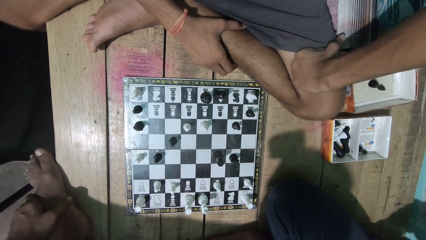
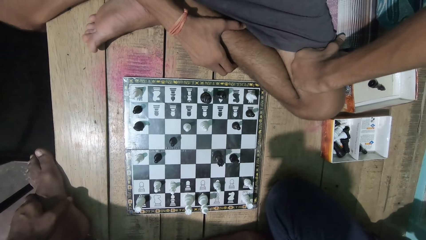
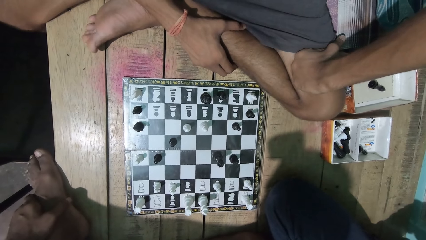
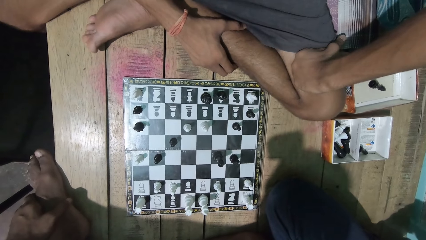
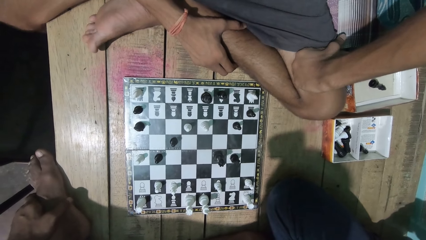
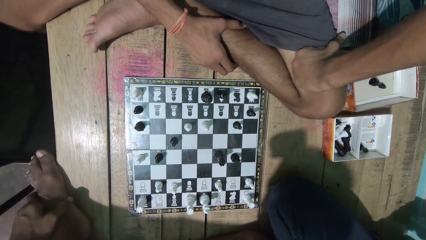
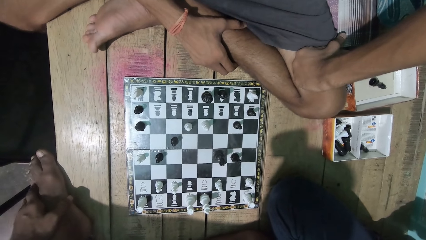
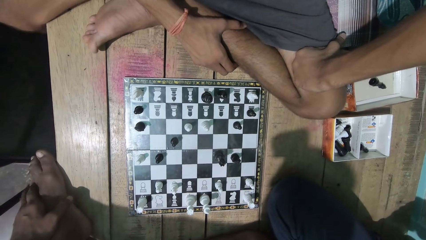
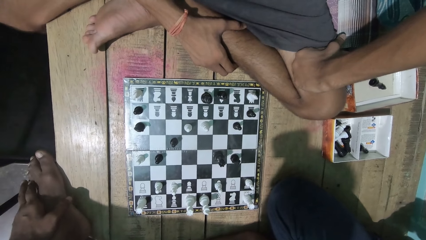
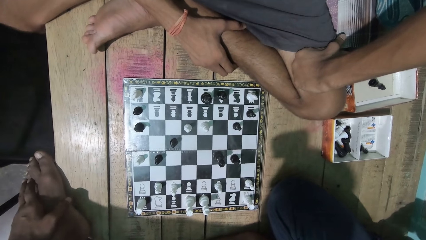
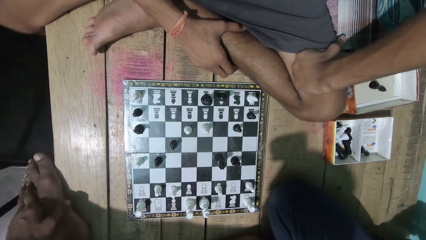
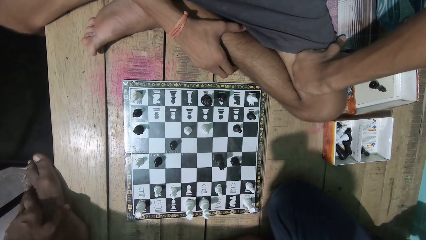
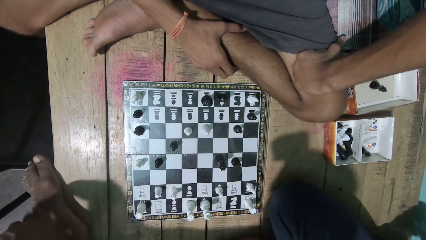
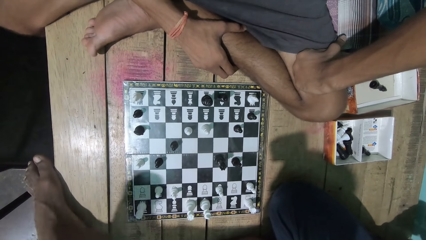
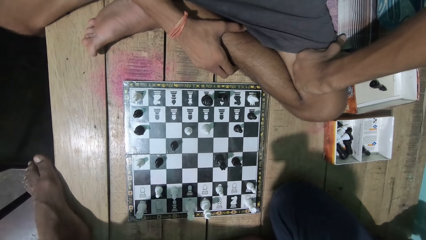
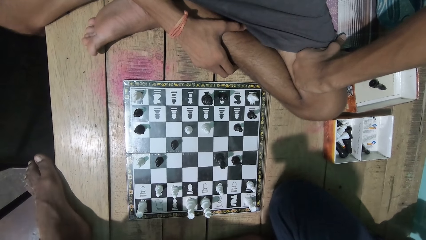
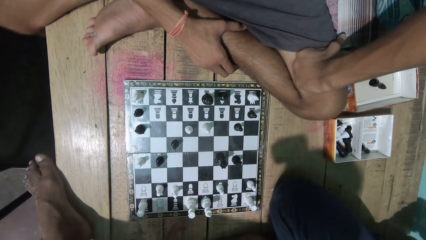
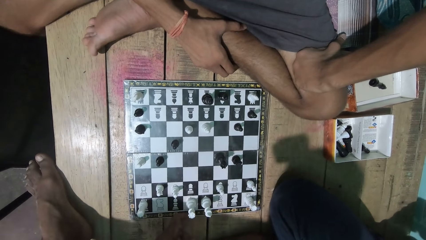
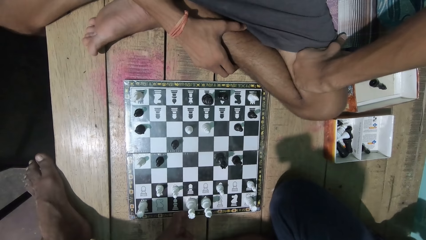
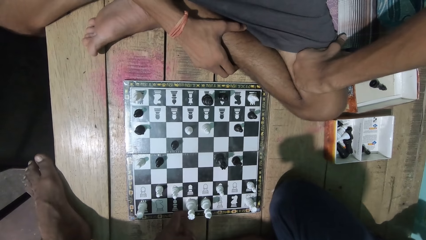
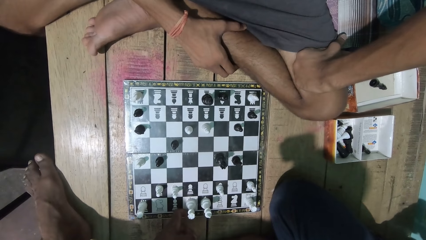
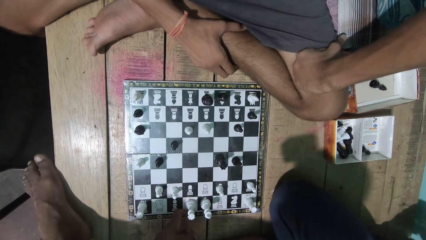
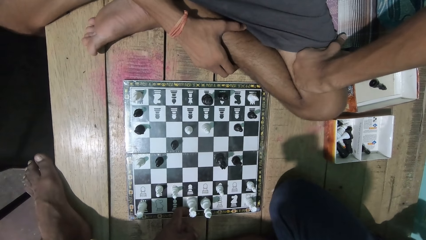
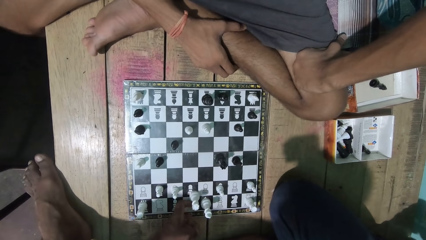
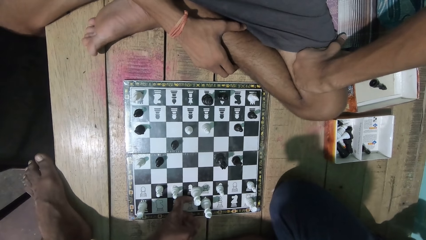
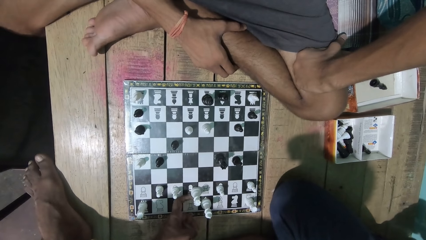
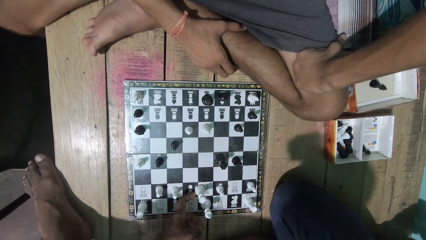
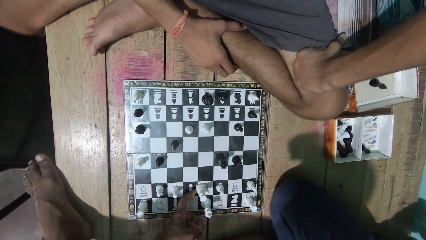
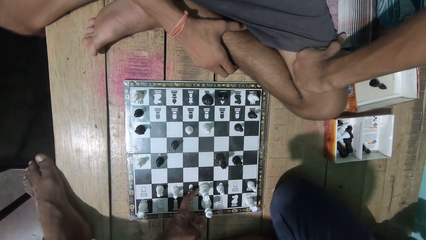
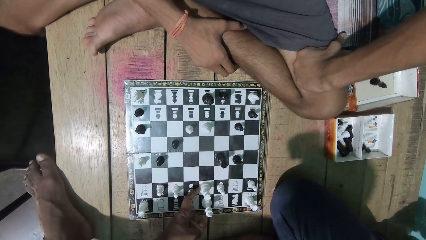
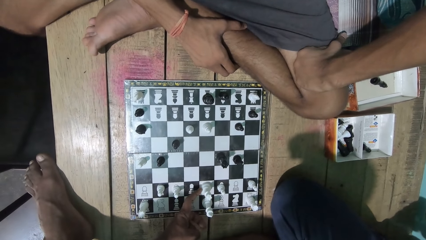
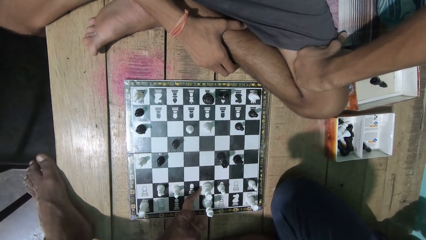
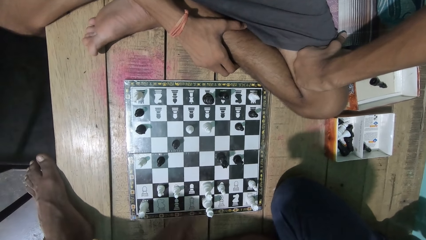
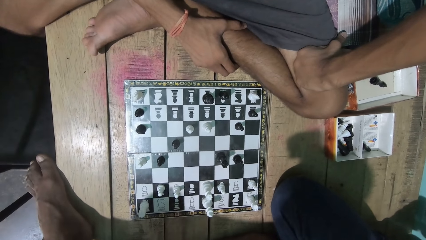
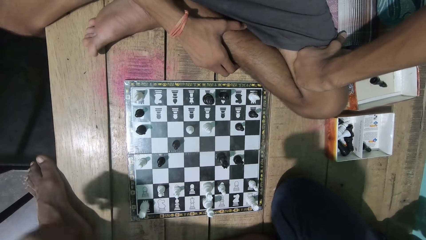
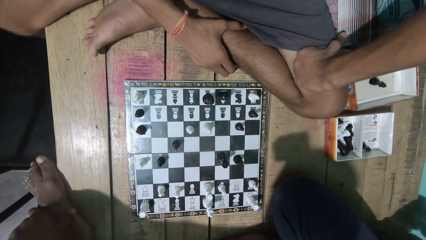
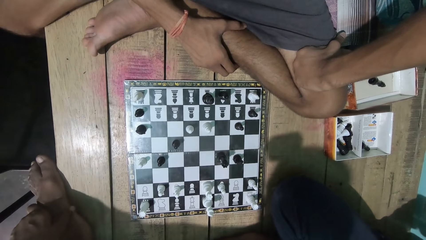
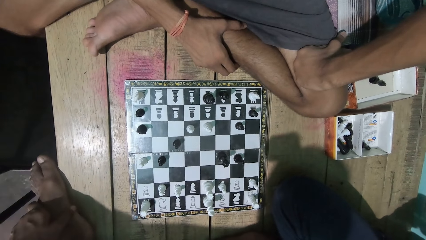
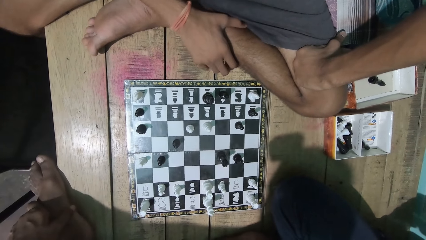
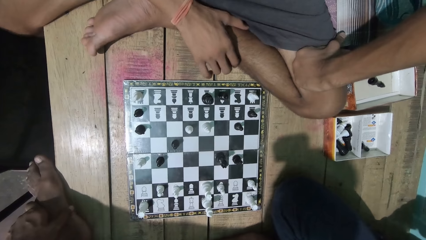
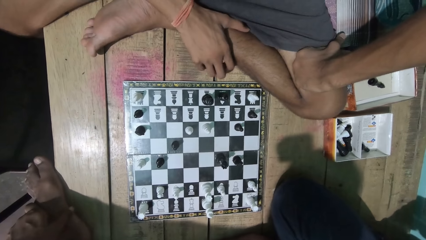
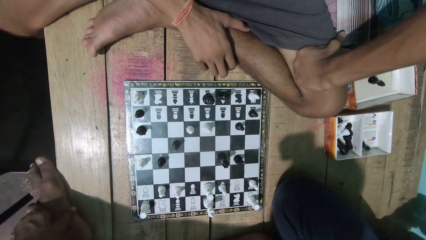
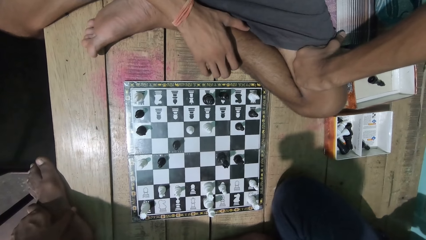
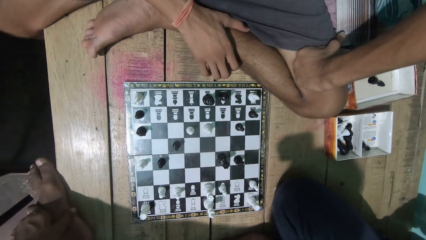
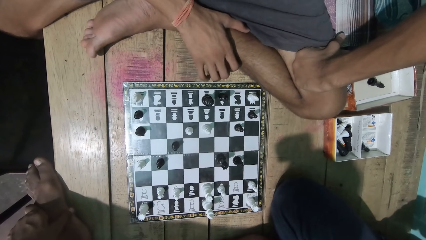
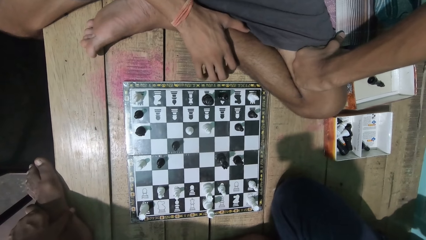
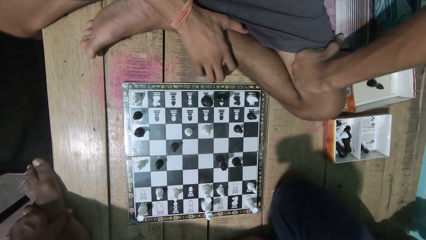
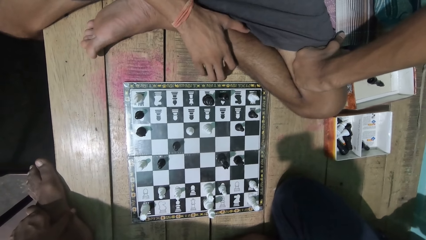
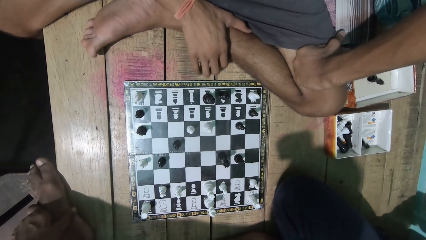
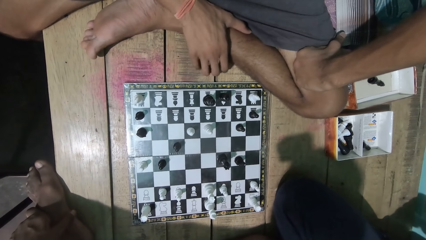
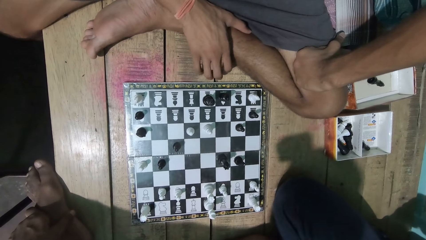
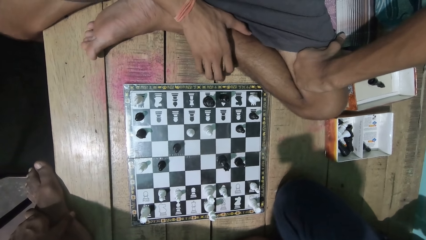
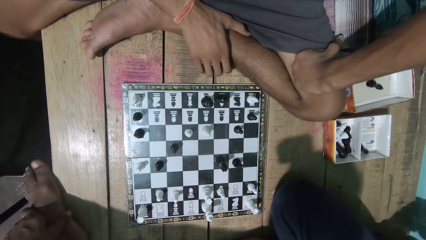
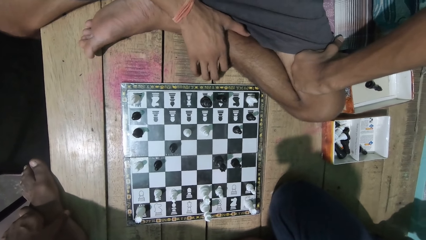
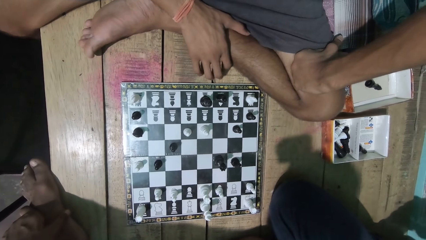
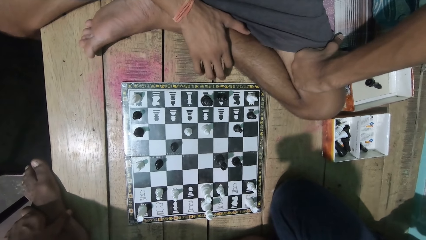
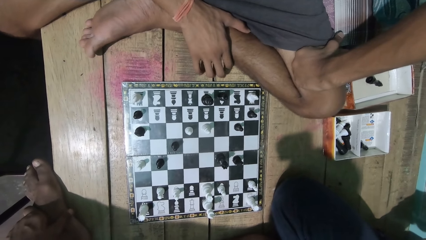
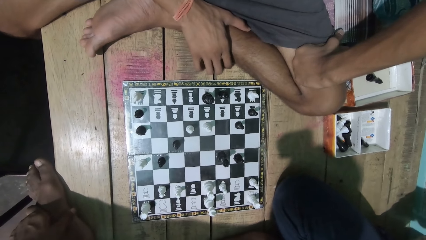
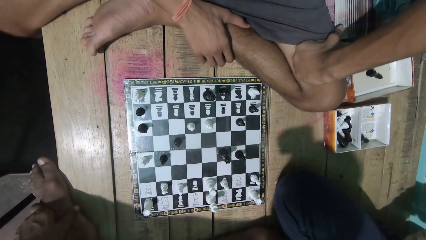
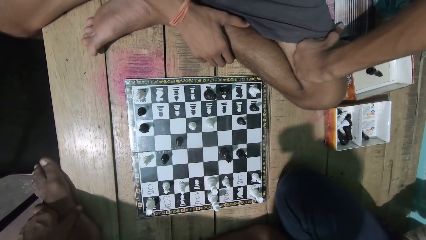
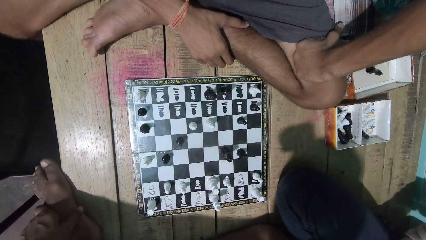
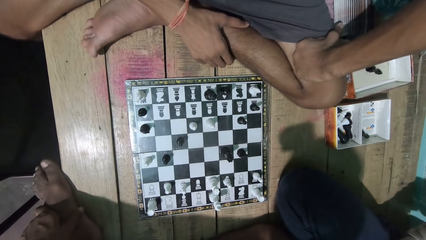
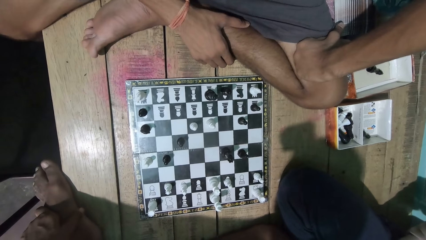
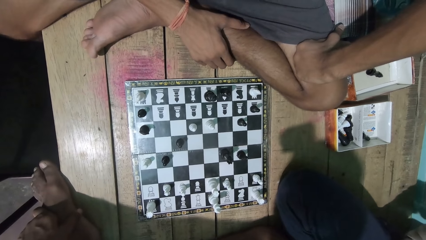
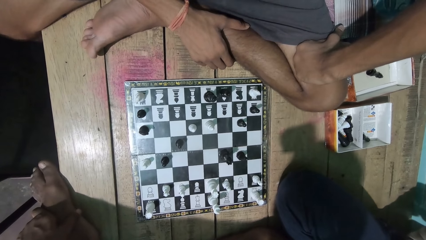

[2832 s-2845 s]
A man moves the chess piece. The camera wearer plays. They look at the chess game with the man.

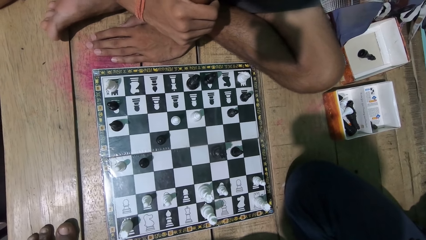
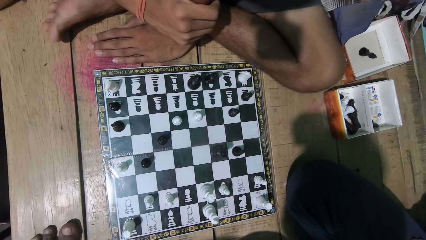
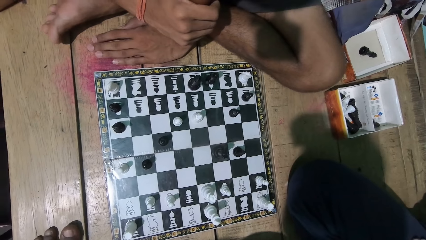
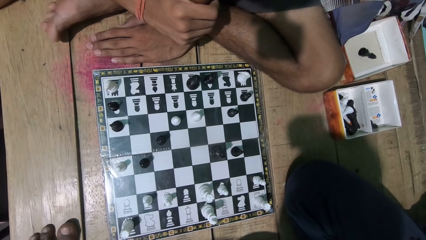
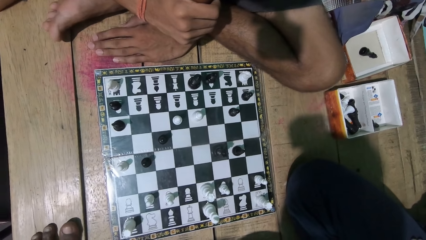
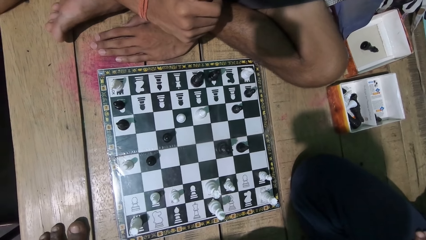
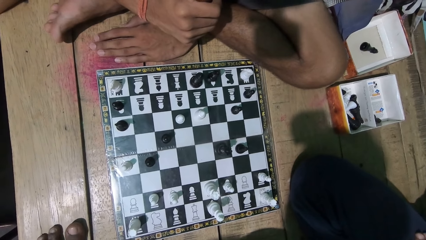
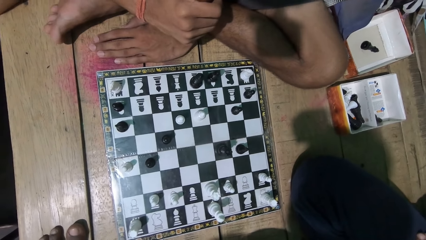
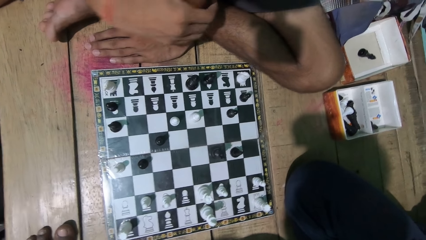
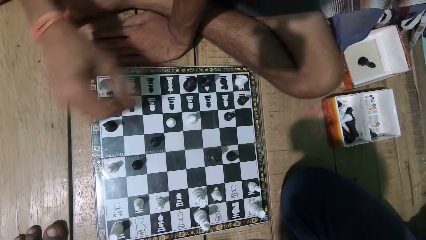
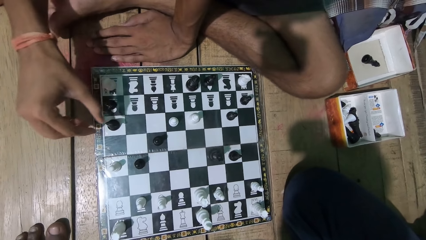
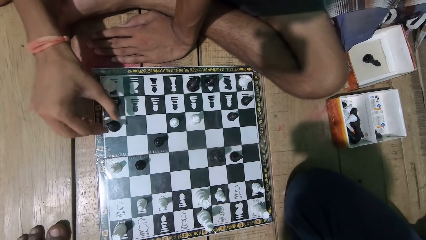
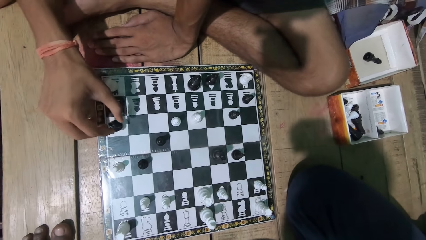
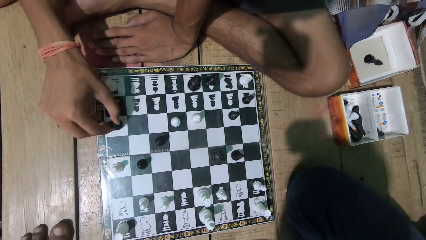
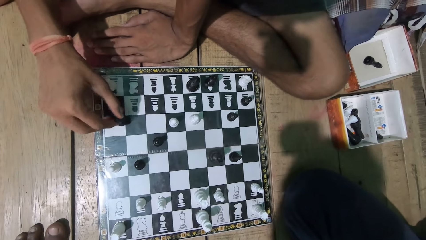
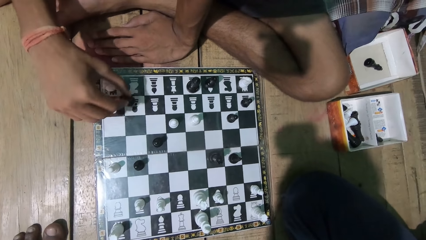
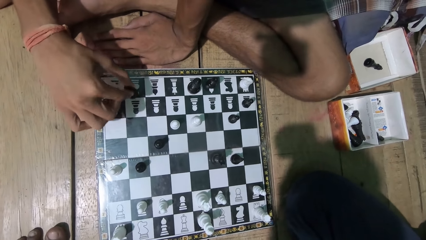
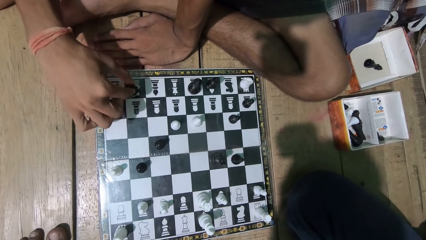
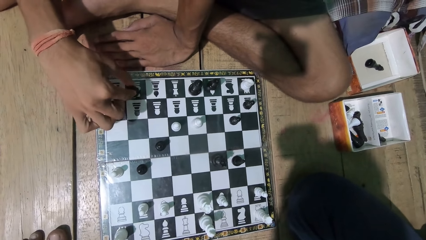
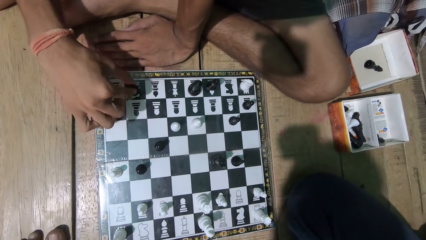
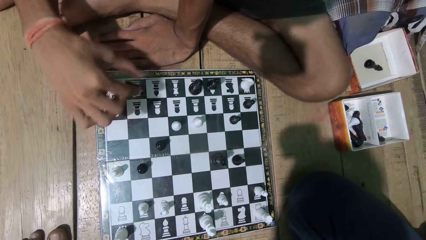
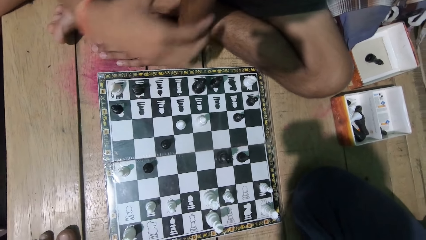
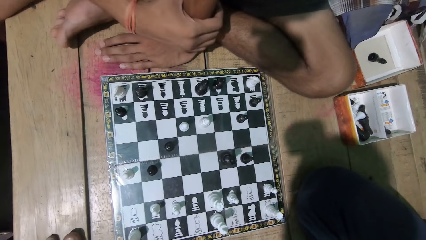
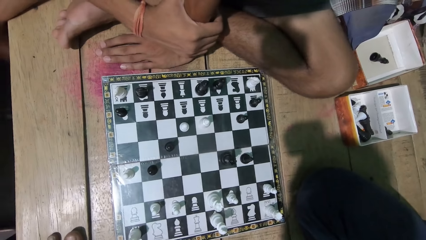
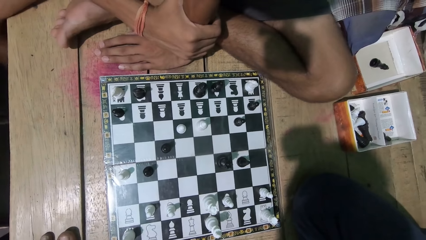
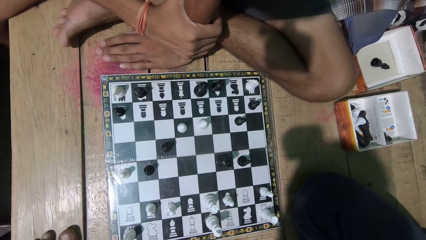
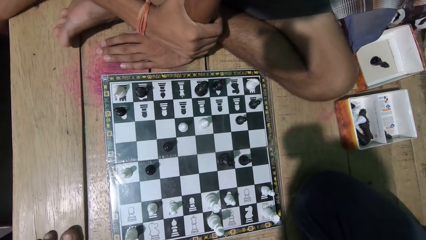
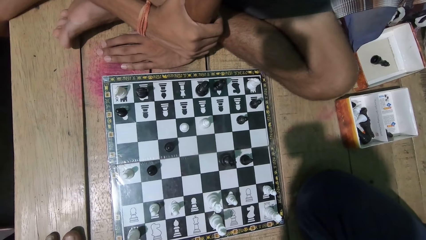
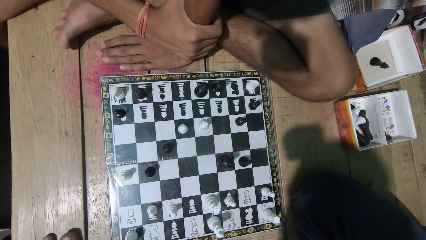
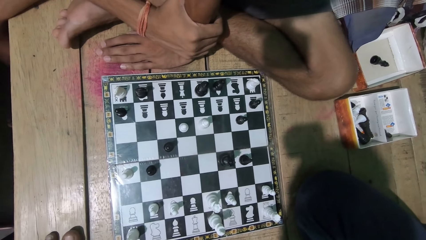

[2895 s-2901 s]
The camera wearer plays the chess game. They look at the chess. A man plays.
